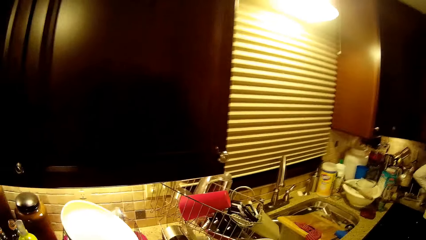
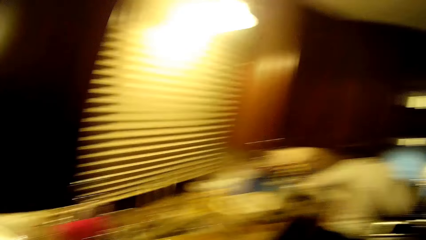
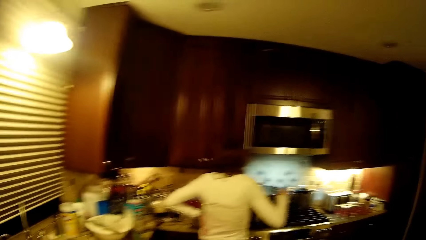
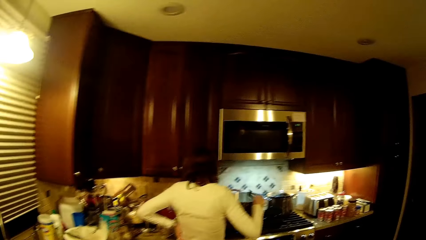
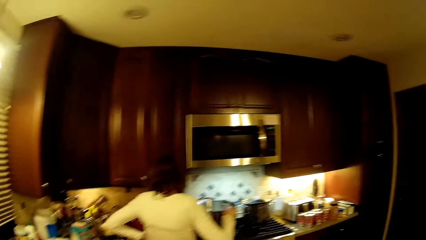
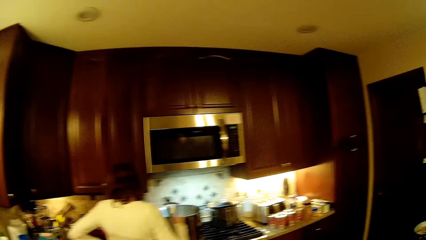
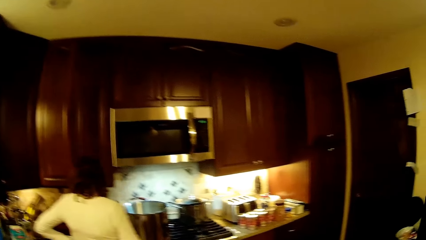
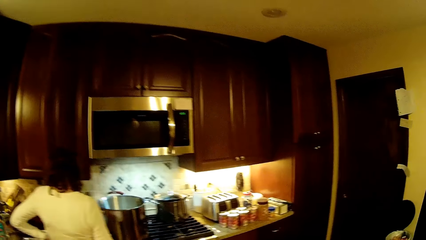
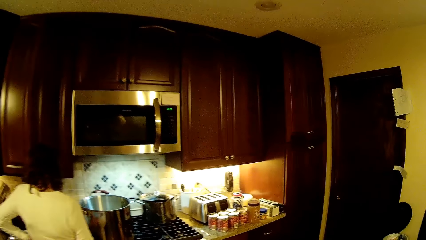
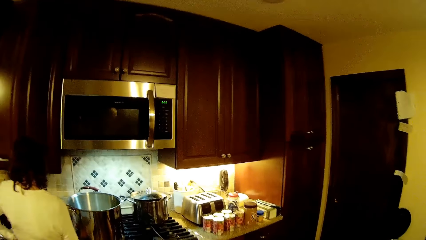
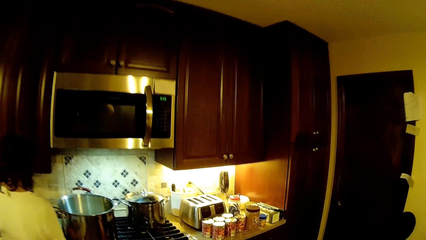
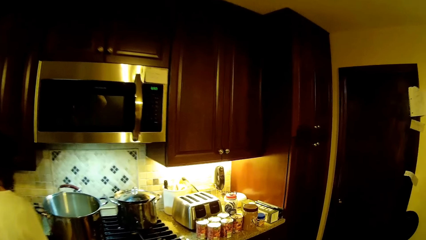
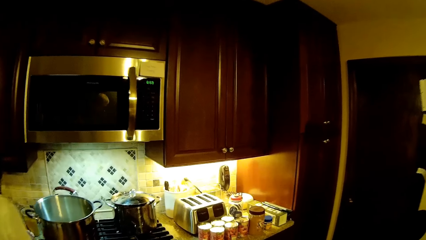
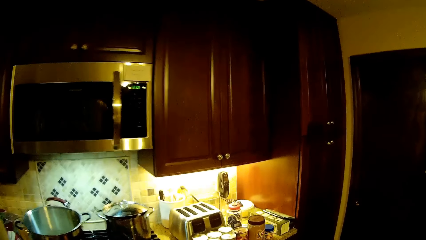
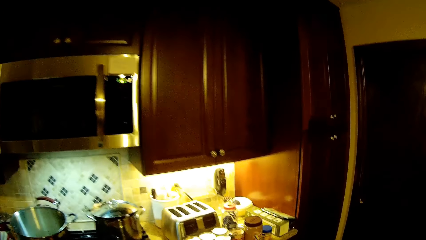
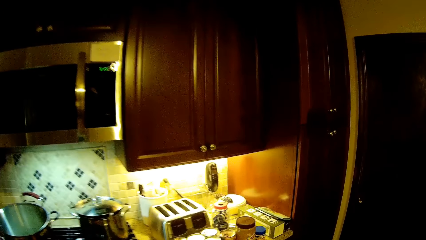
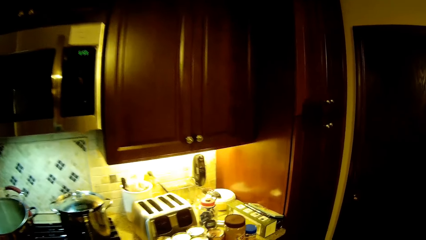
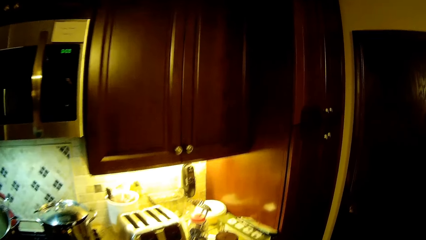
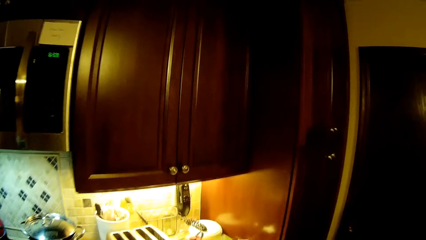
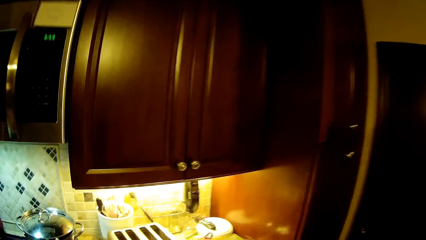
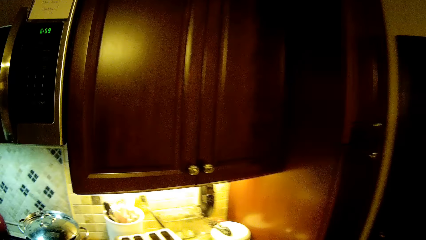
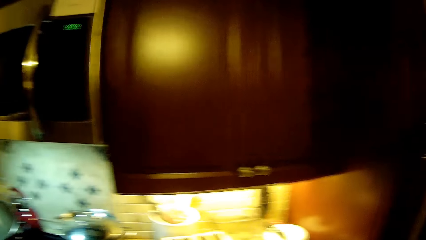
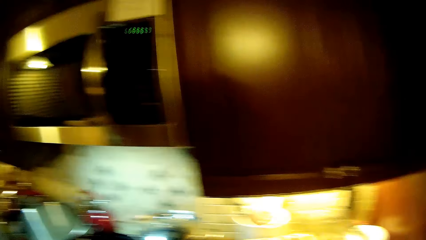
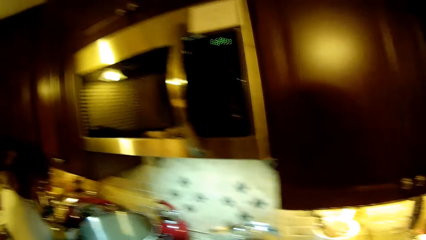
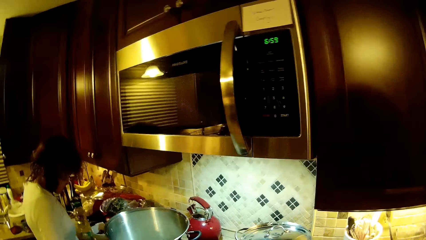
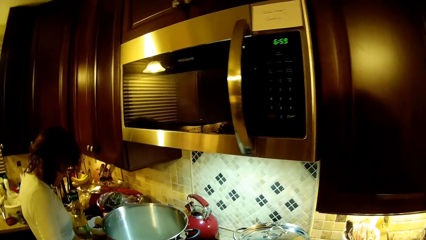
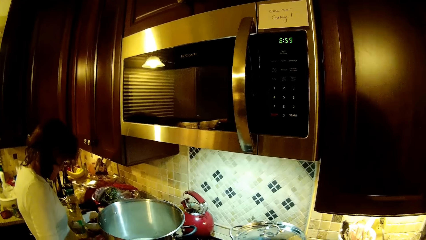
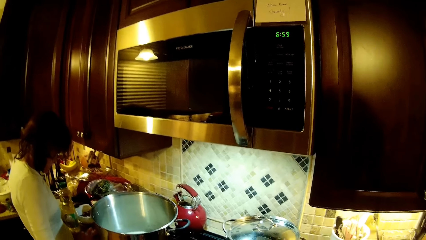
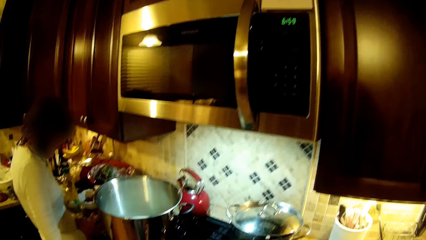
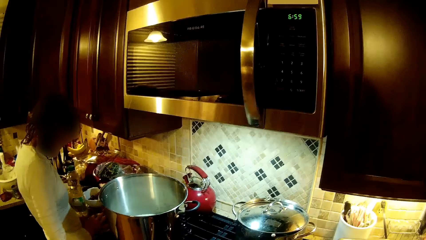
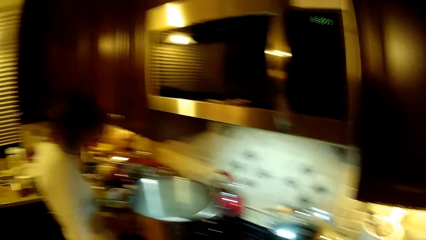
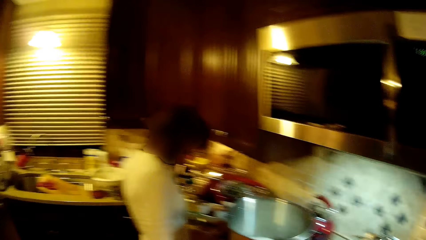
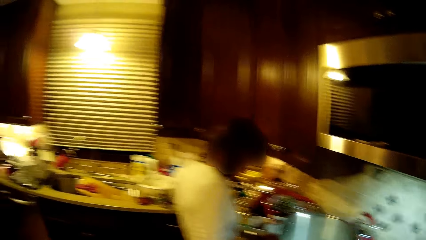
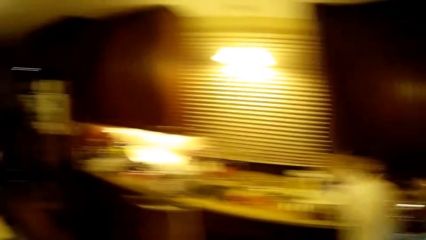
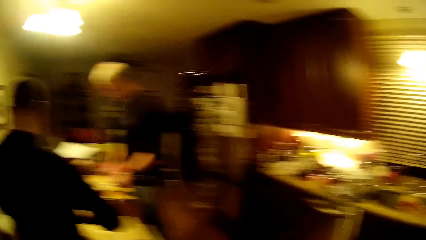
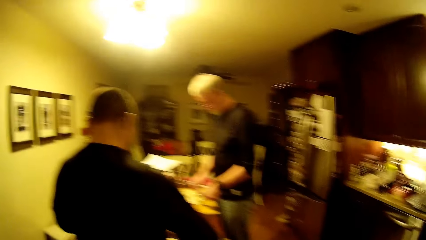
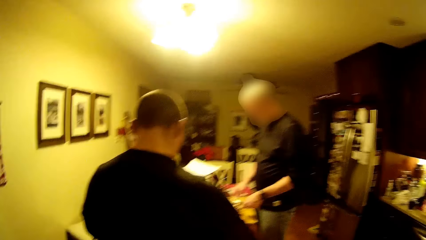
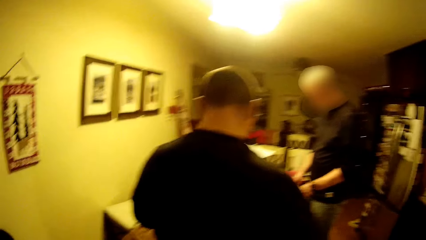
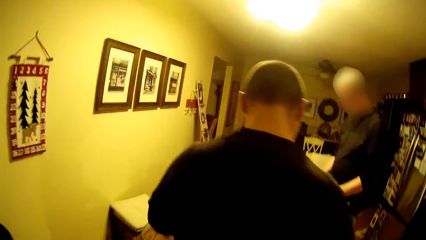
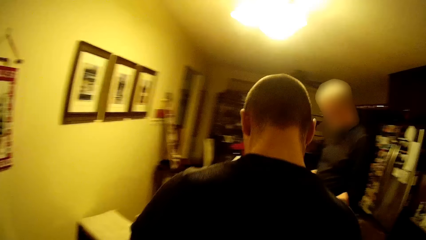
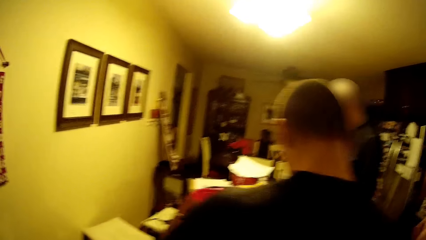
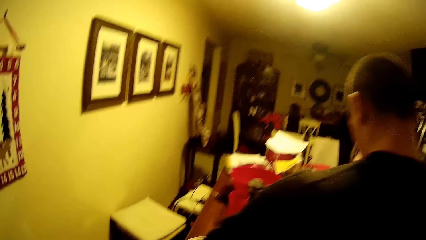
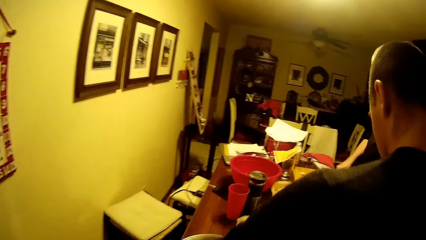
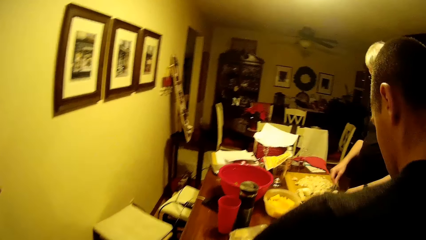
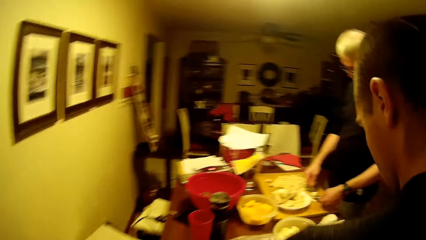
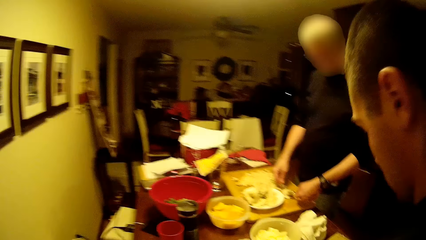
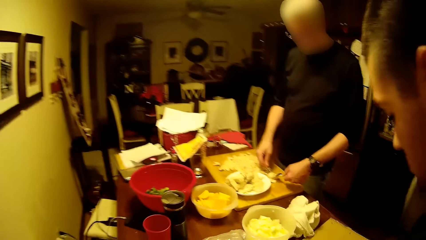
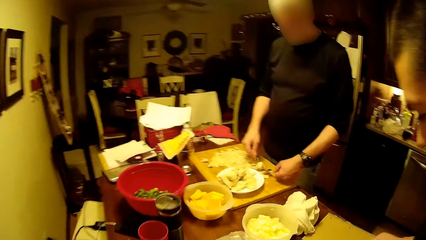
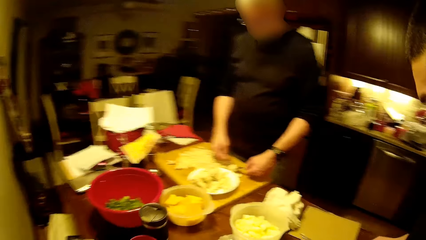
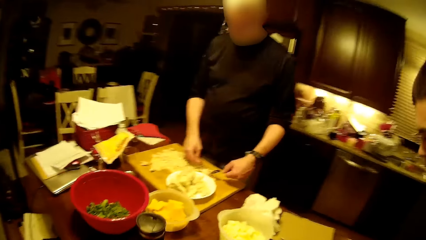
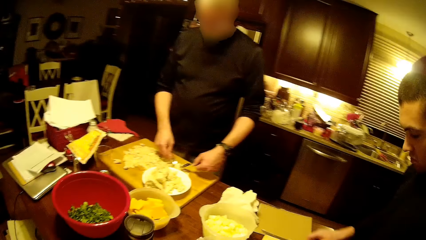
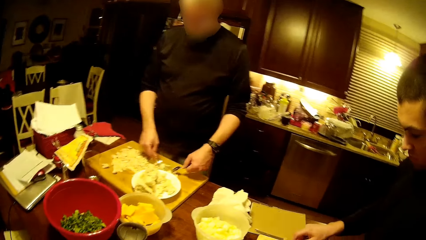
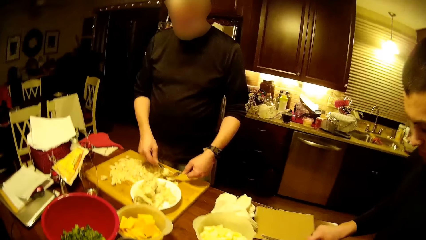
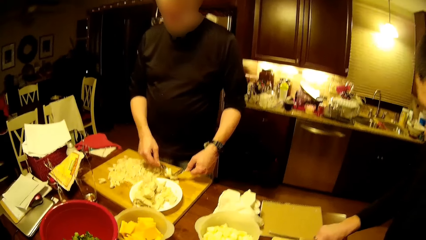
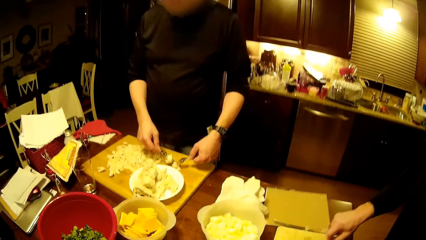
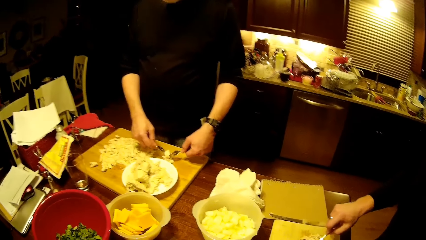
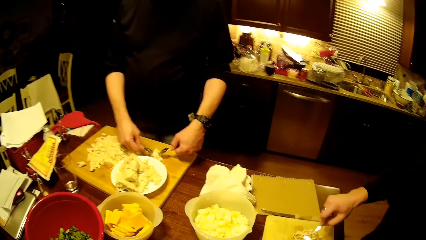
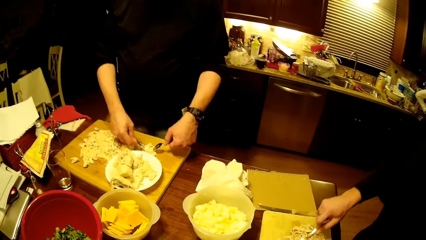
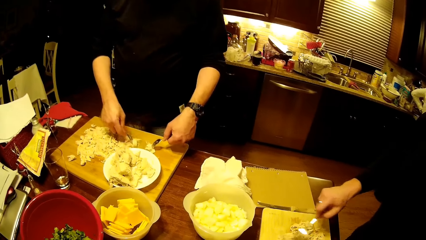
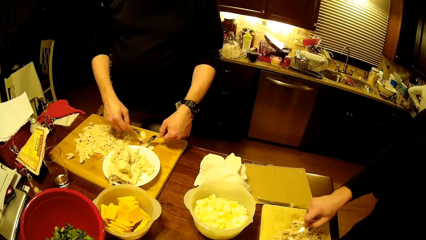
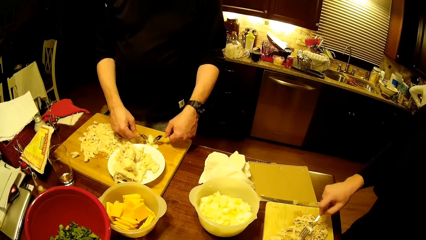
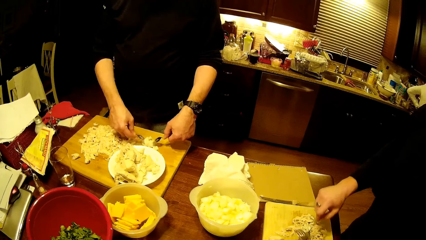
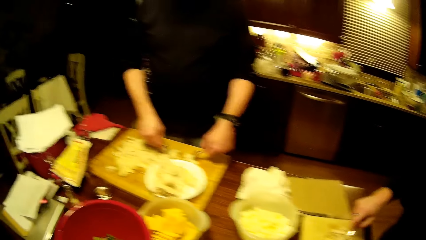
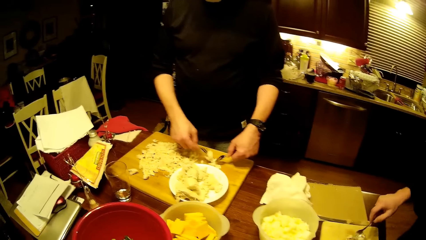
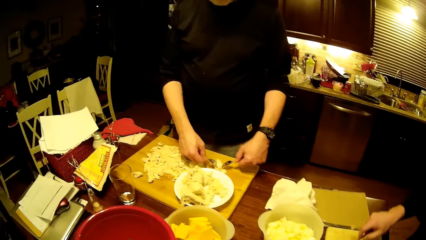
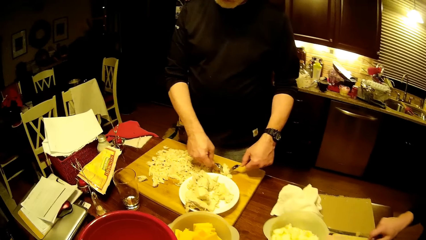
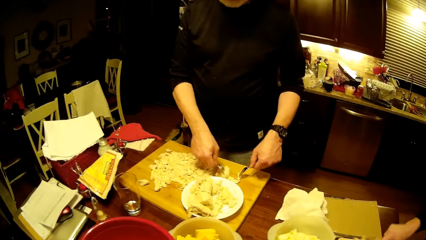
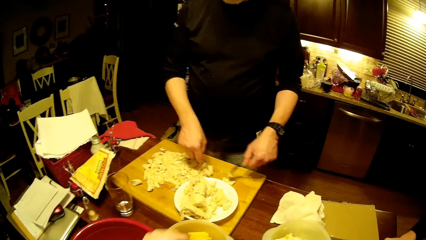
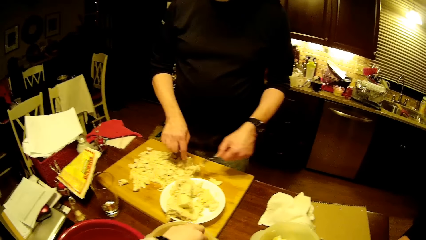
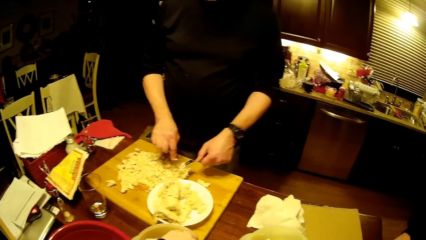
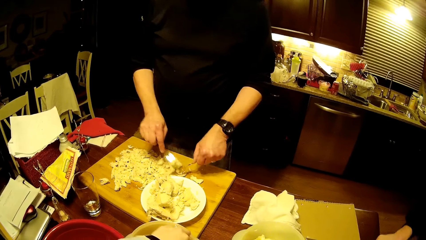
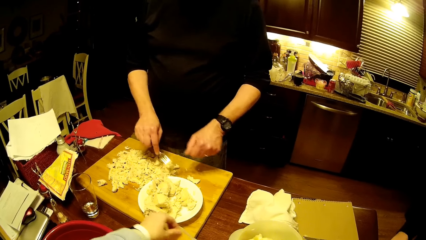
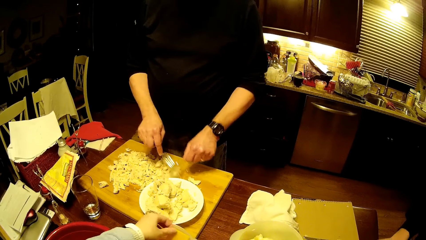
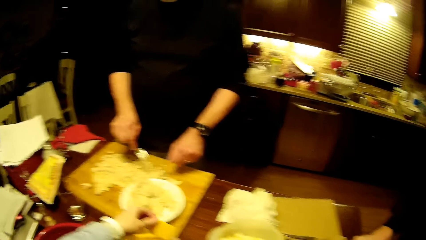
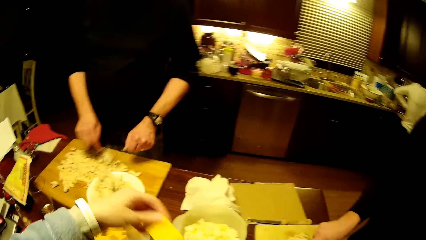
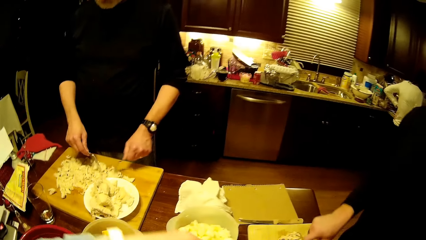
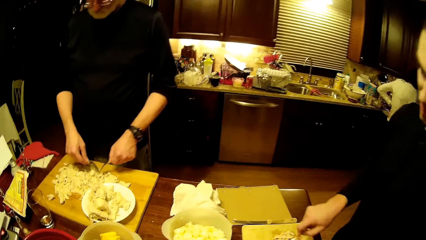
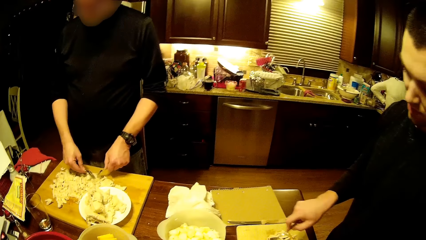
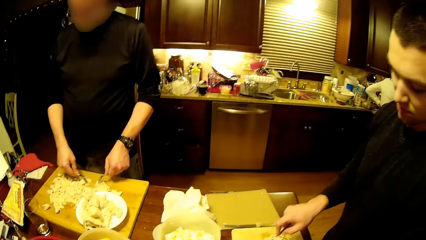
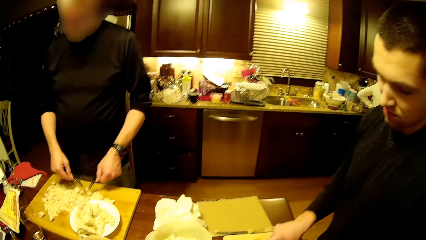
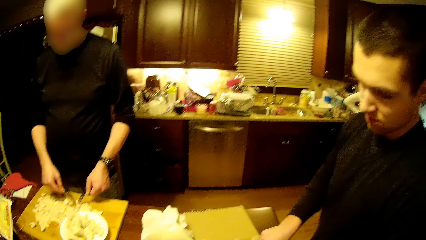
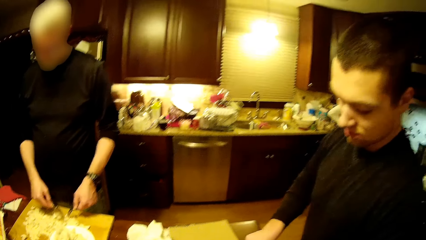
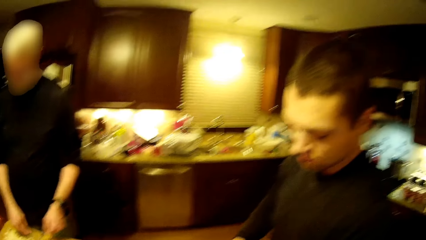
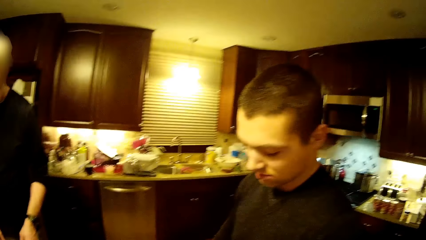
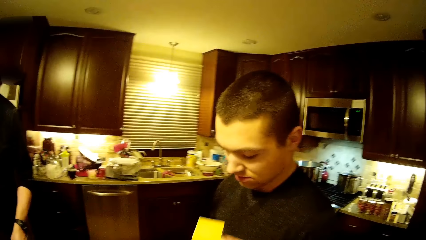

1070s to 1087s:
The camera wearer walks toward the counter top. They look at the pot. A woman dials the phone. The camera wearer walks toward the table. A man smashes the food with the forks. The camera wearer picks food from the bowl.
